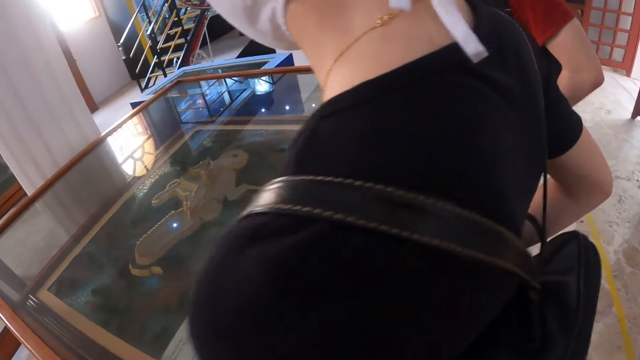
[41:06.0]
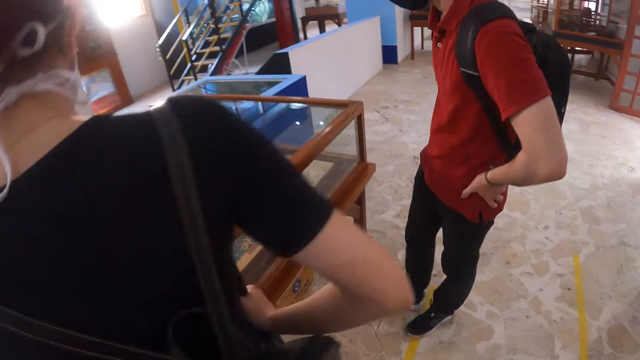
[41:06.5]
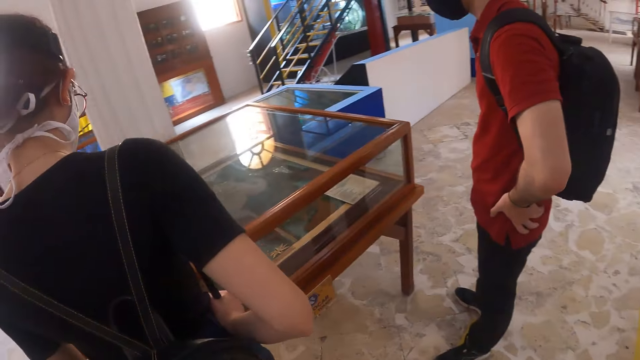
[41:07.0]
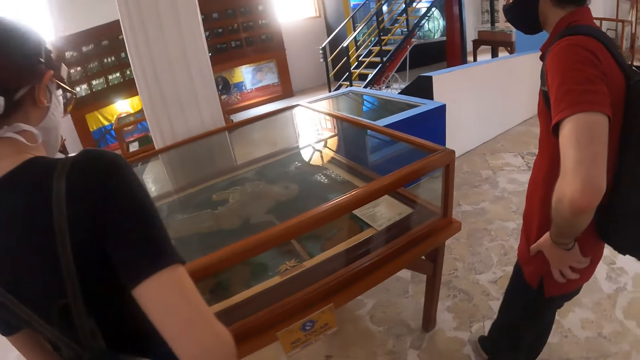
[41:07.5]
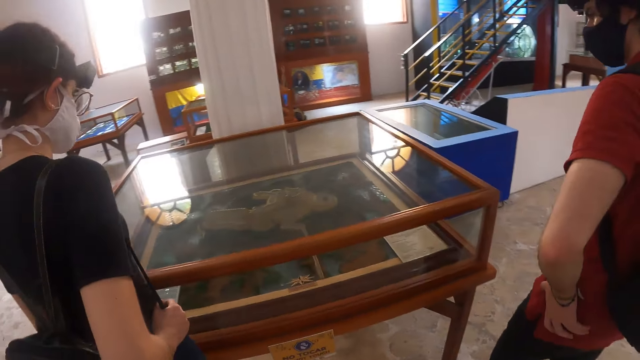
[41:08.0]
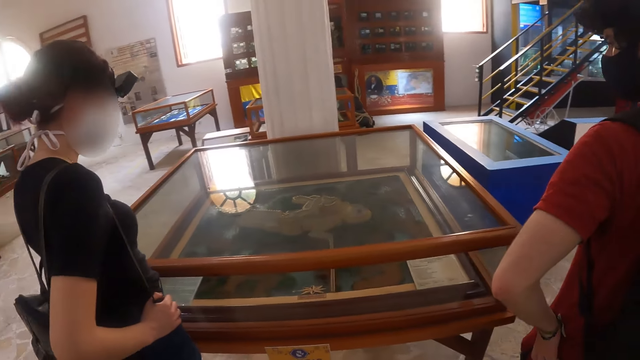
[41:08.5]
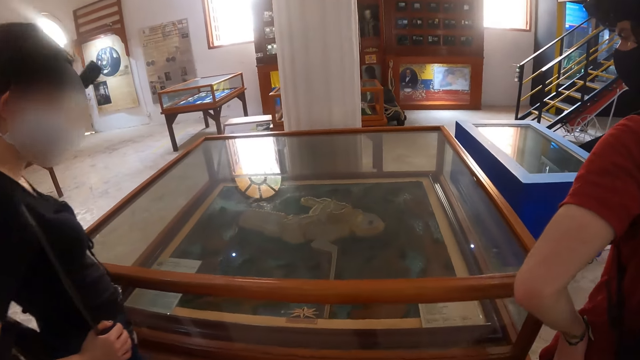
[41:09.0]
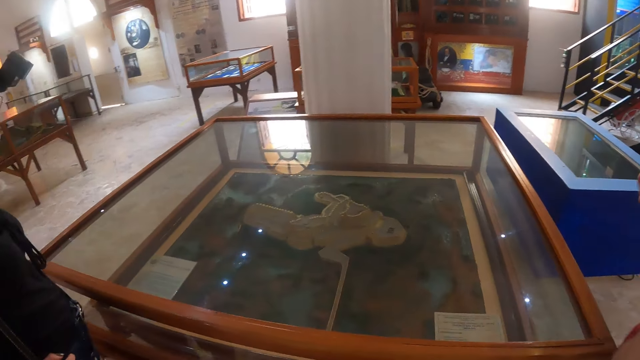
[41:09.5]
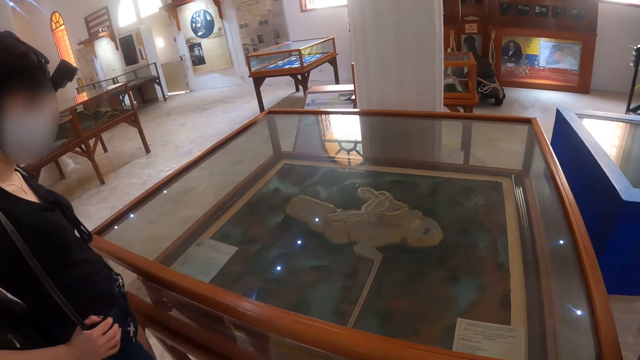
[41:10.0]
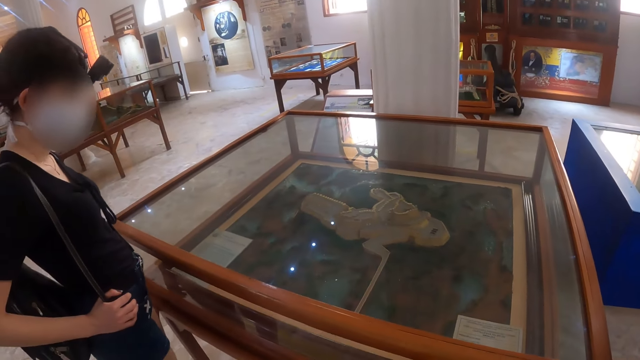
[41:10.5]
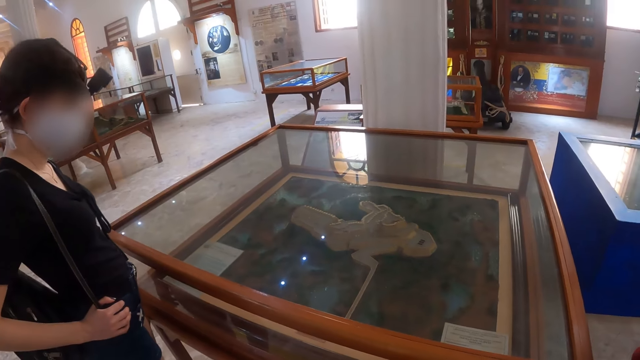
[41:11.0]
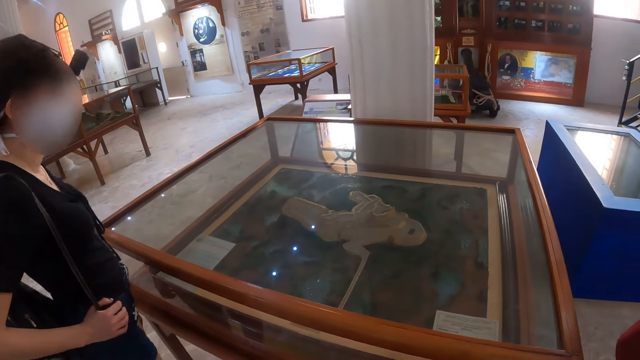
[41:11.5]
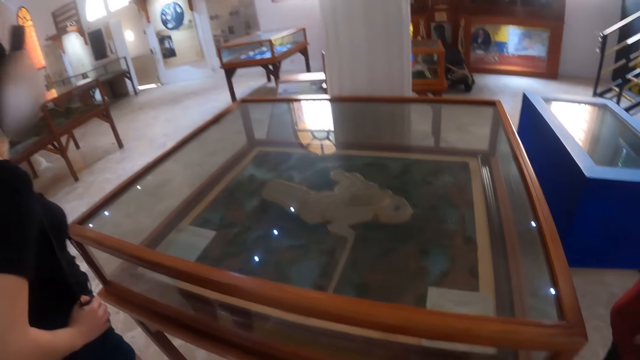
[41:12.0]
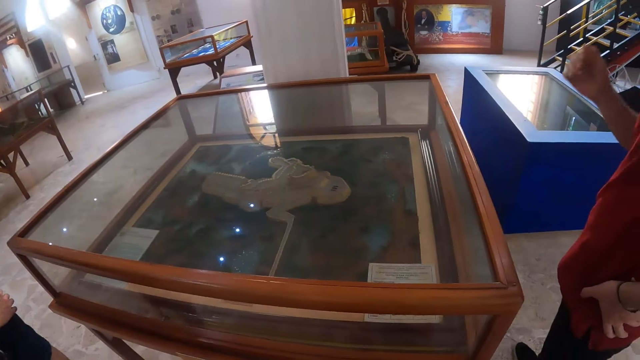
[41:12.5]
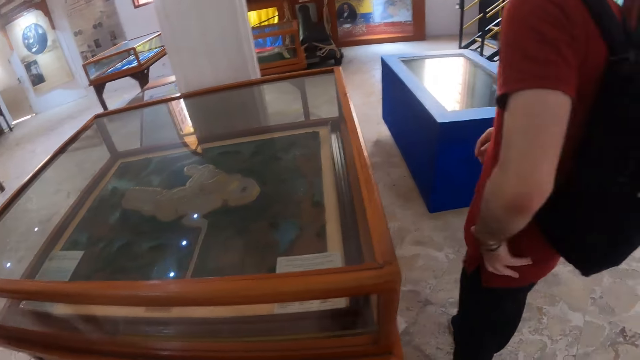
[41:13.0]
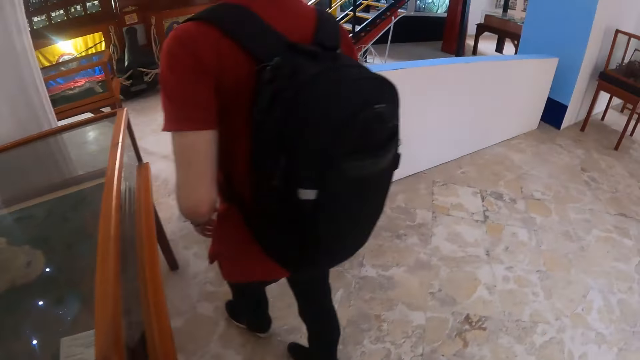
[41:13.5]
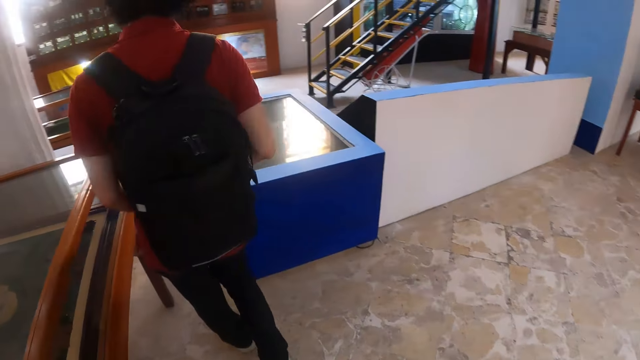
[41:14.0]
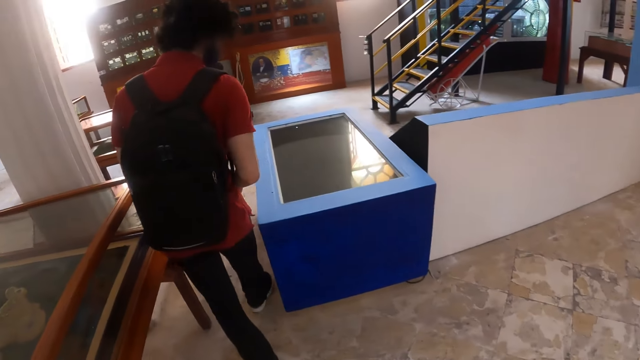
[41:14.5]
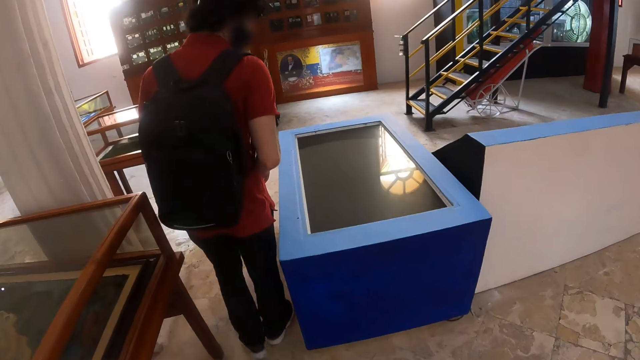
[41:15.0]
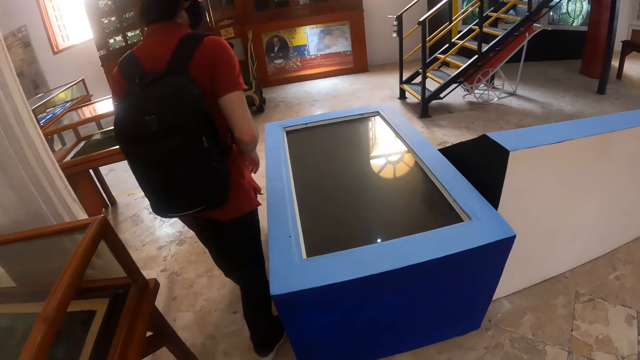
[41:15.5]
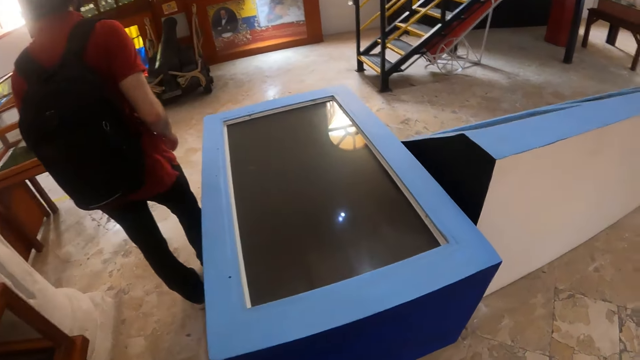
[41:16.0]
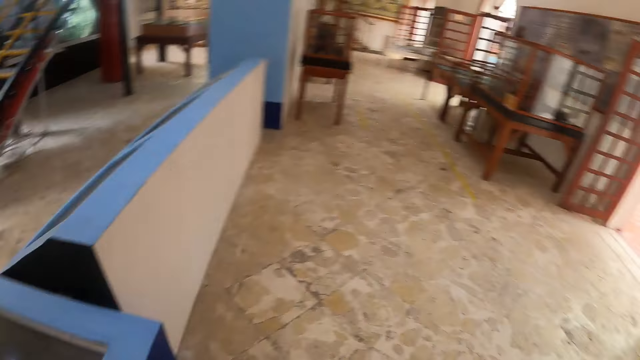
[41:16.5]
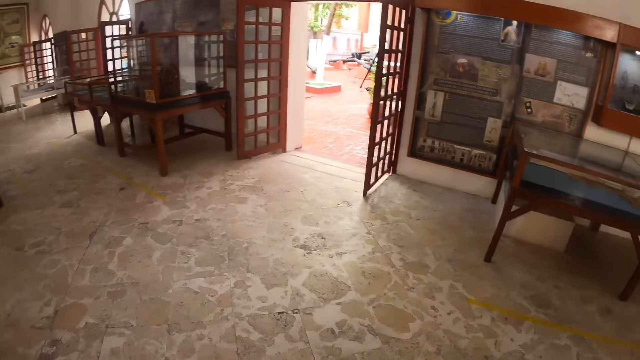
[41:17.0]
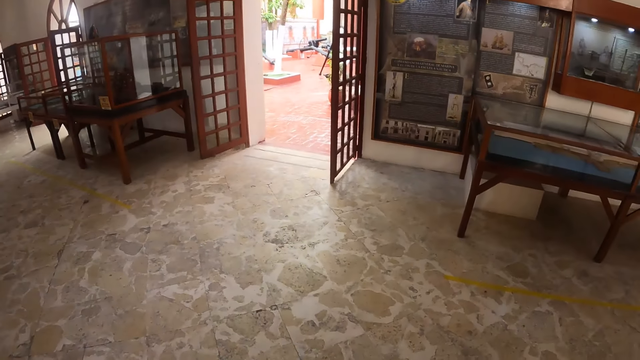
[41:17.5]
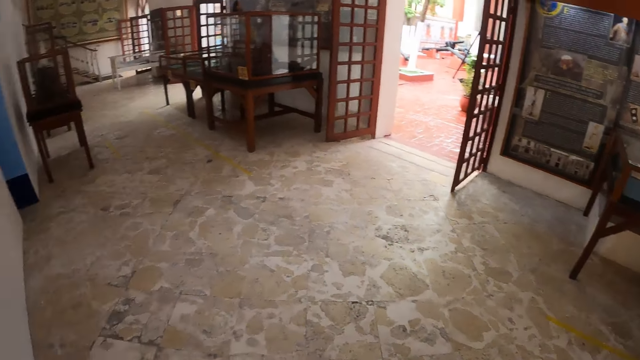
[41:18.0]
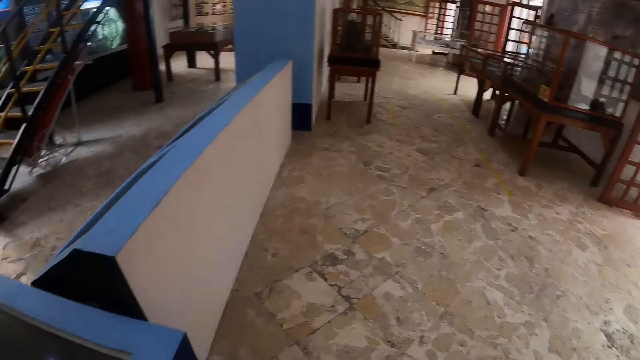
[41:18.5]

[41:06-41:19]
The camera wearer walks in the museum. A man walks in the museum. The camera wearer looks around.

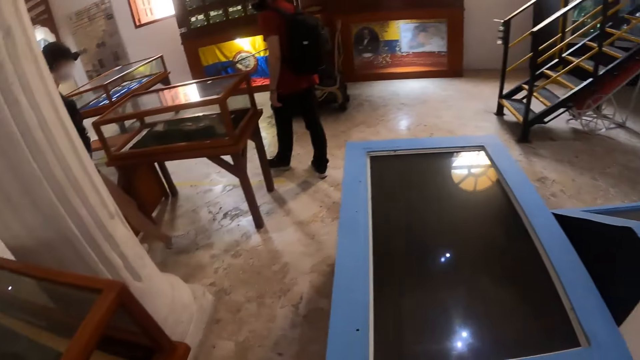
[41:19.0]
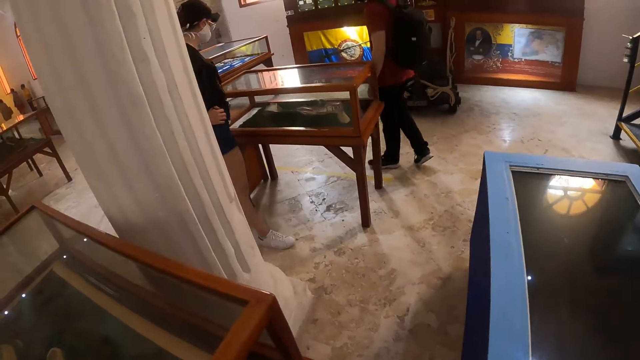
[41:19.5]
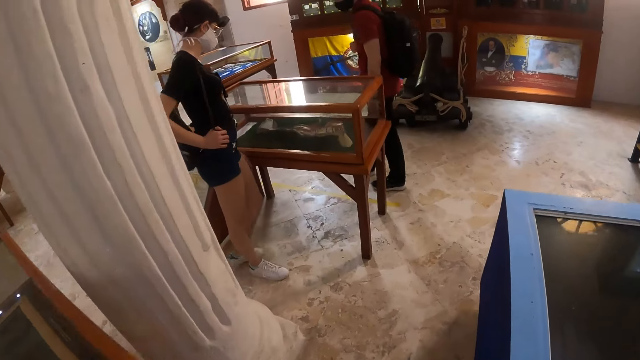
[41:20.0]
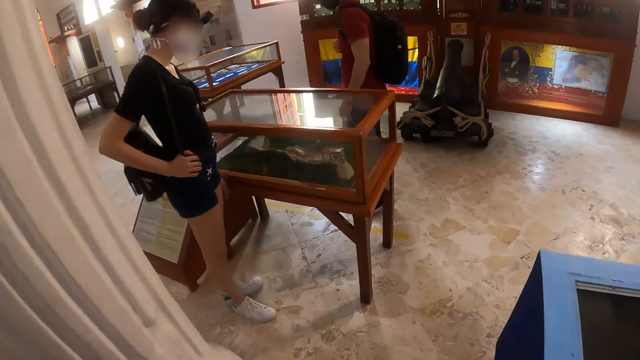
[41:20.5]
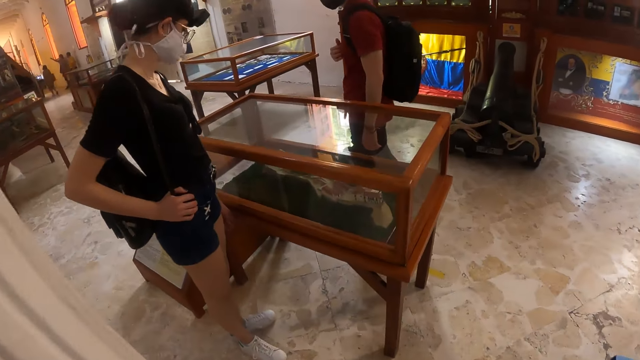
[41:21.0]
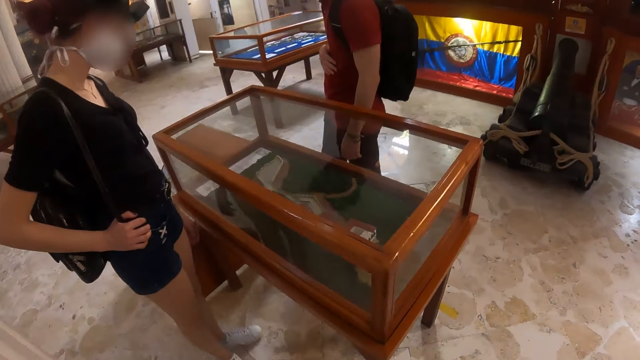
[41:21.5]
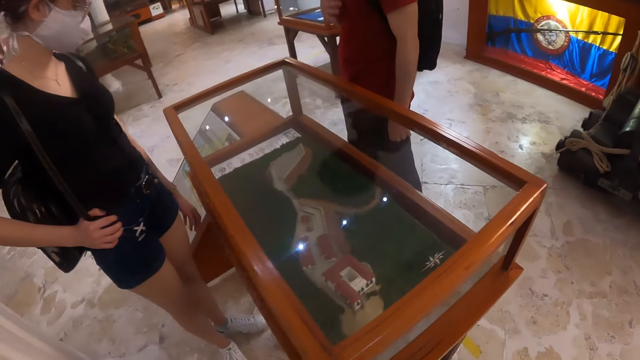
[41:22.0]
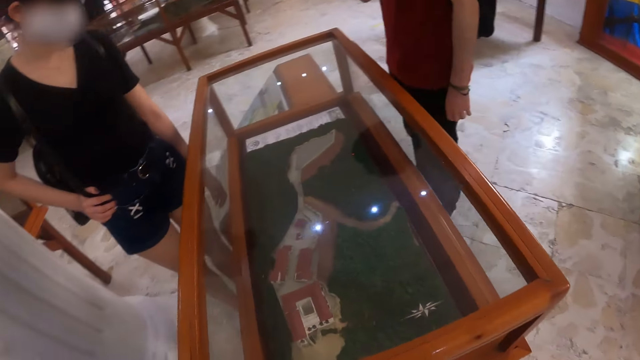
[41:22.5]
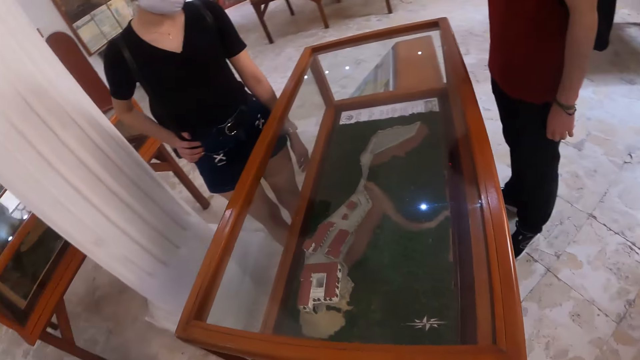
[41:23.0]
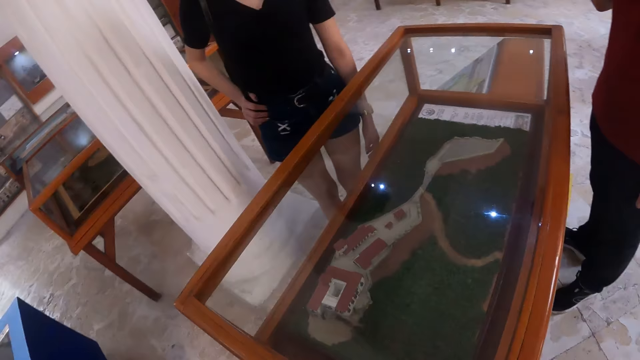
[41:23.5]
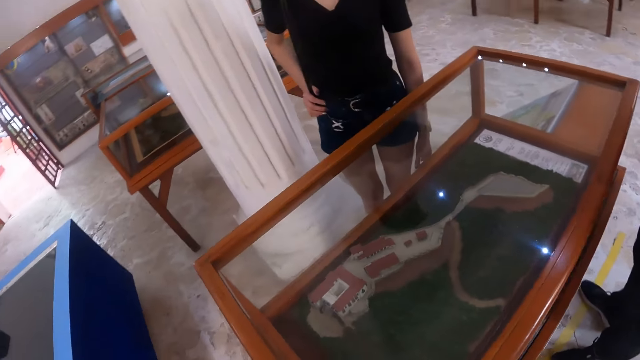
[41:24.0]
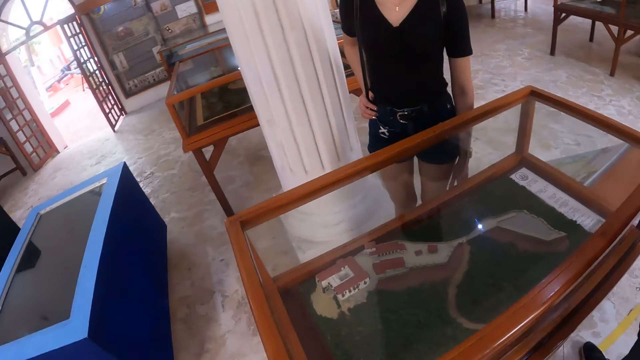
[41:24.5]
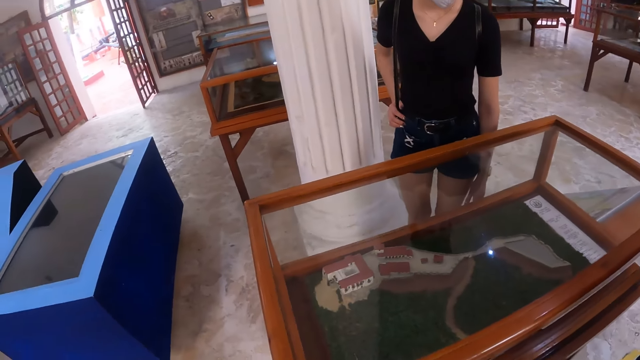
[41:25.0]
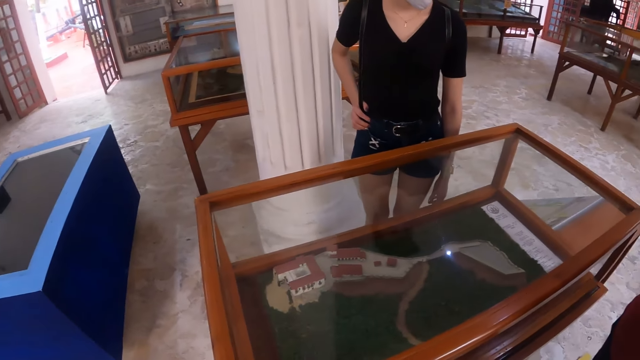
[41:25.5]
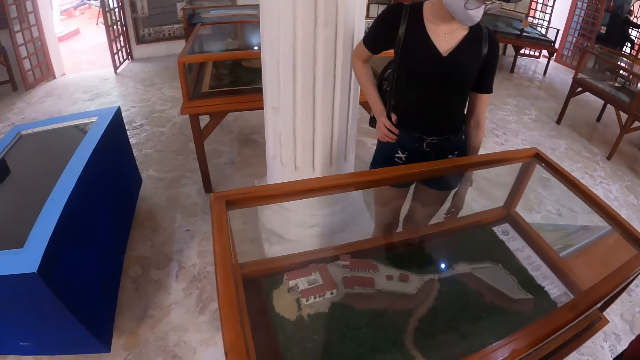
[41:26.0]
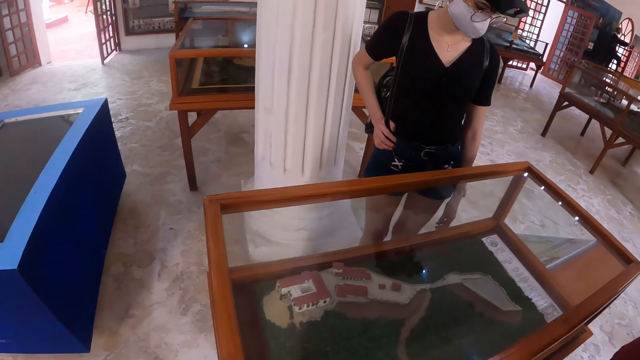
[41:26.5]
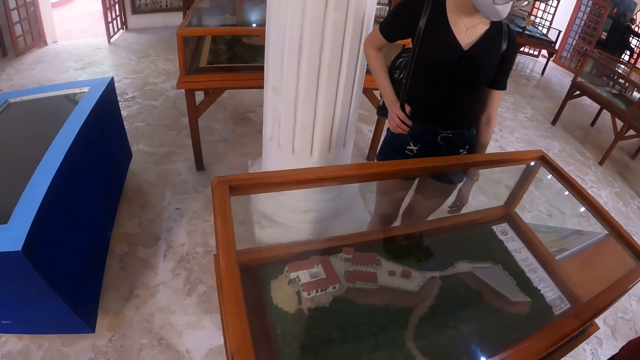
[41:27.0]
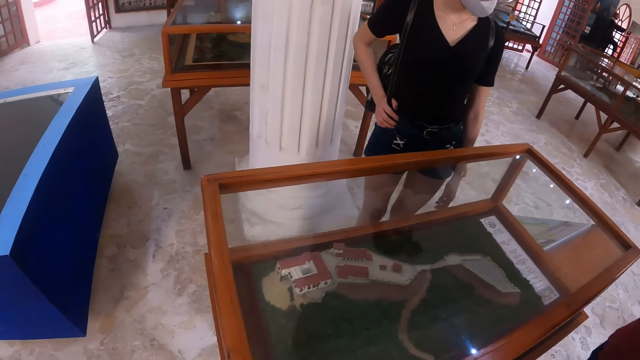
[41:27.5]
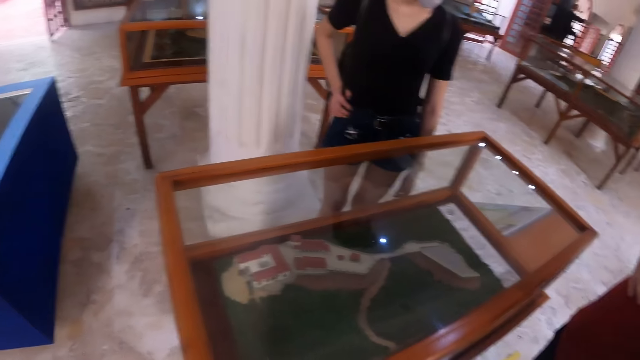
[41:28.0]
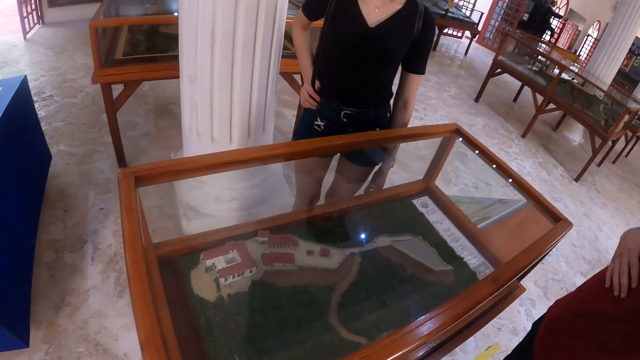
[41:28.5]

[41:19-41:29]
The camera wearer walks in the museum. They look at a diorama.
